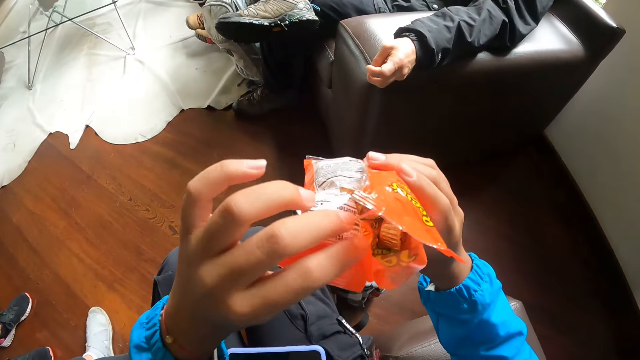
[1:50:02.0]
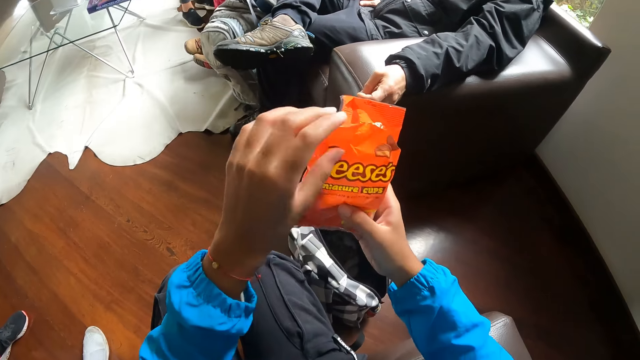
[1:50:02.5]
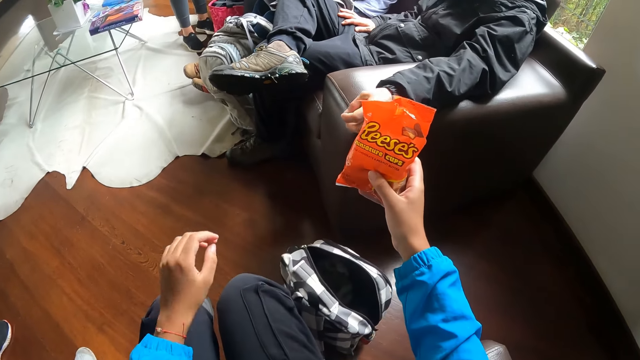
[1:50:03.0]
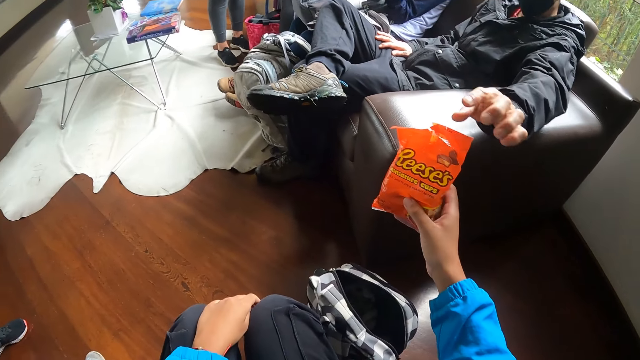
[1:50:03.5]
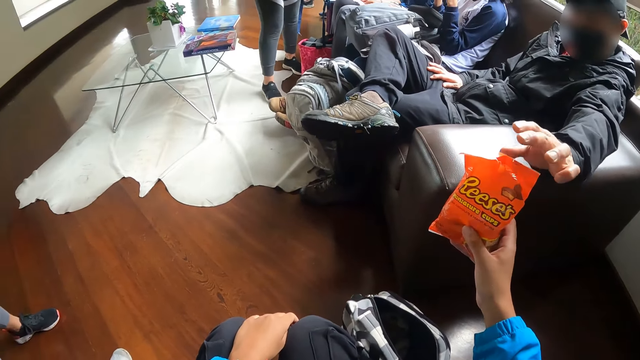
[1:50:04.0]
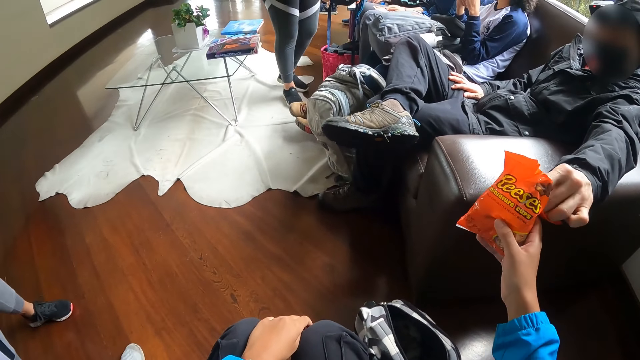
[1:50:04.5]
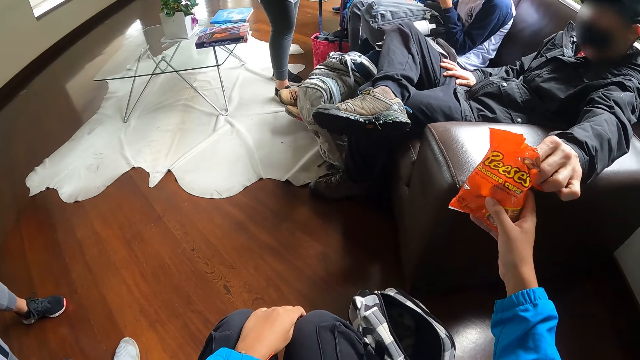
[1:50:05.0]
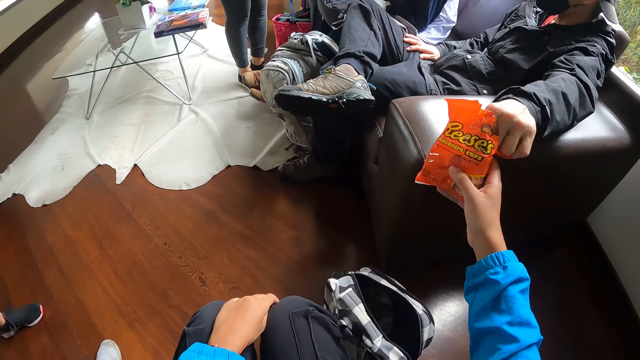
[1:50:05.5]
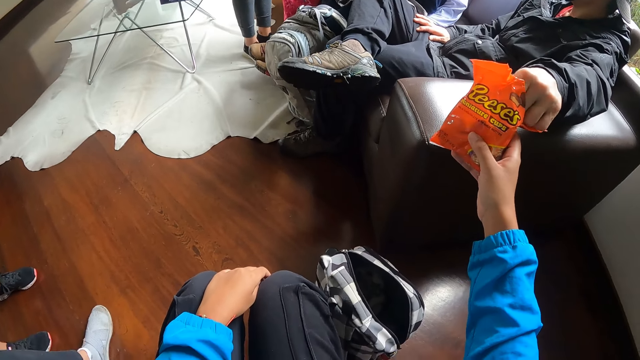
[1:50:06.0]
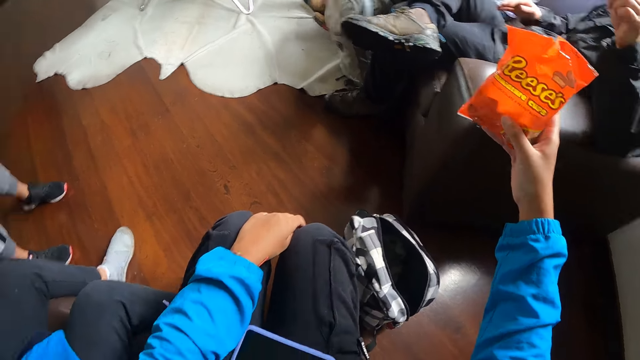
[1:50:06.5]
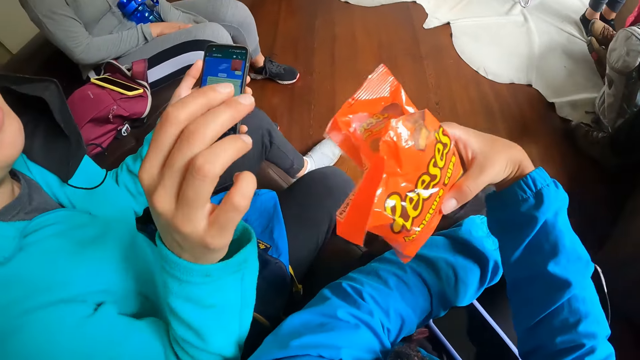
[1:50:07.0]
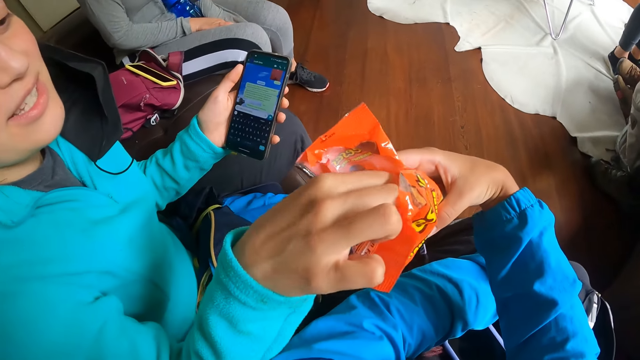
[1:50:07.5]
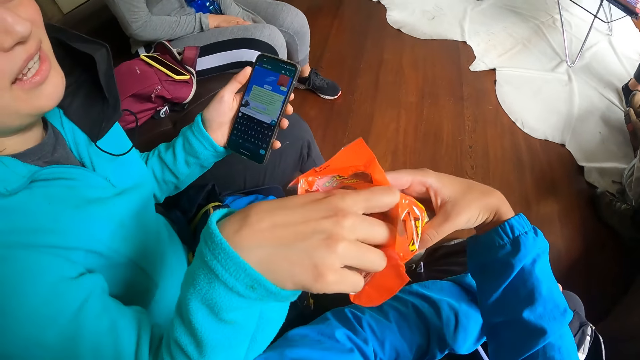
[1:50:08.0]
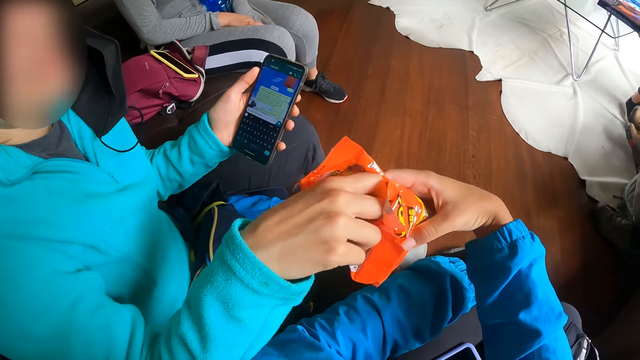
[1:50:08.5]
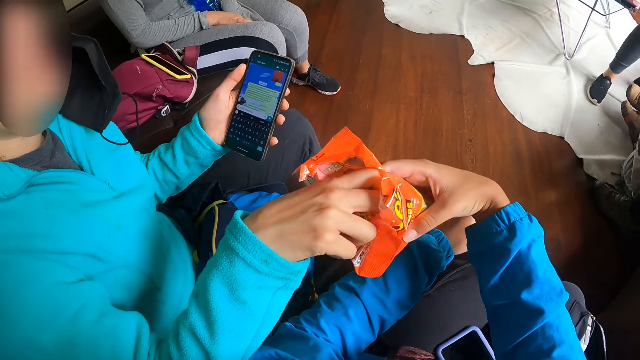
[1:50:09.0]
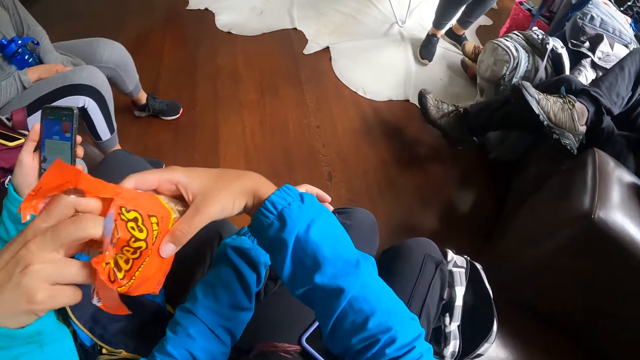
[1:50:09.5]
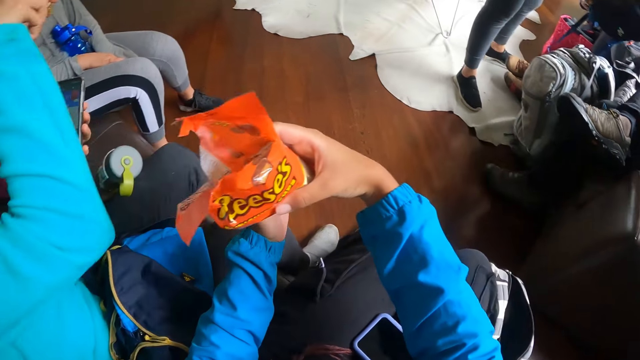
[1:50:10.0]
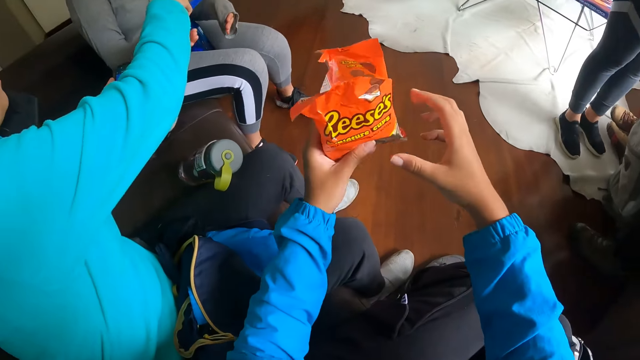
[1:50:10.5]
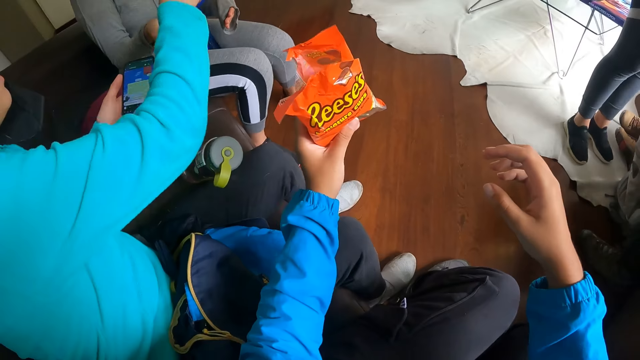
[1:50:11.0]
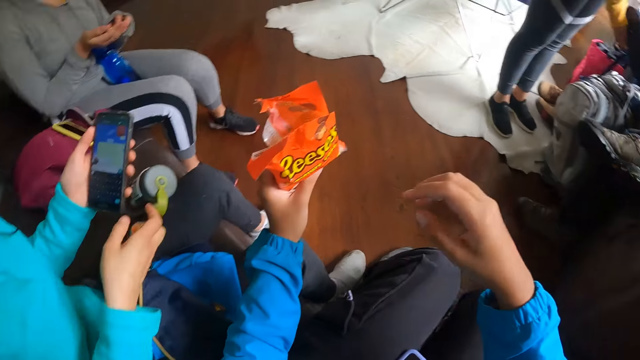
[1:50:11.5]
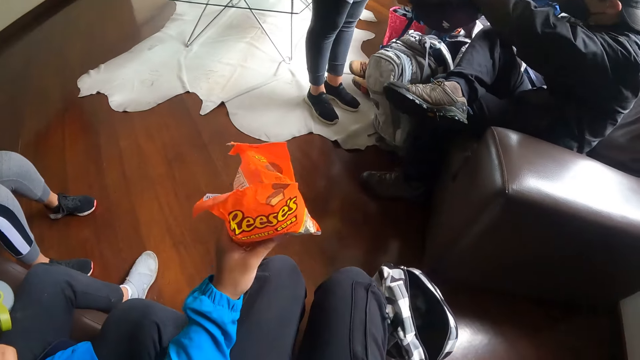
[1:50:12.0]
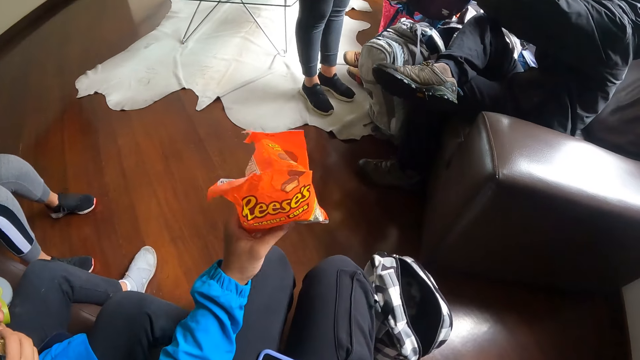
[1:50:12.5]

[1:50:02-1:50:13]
The camera wearer holds the pack of snacks with both hands. She passes the pack of snacks towards the man. The man picks snacks from the pack with his left hand. The camera wearer passes the snacks towards a woman. The woman picks a snack from the pack with her right hand. The camera wearer passes the pack of snacks to her left hand. Another woman collects the snack from the first woman with her right hand.

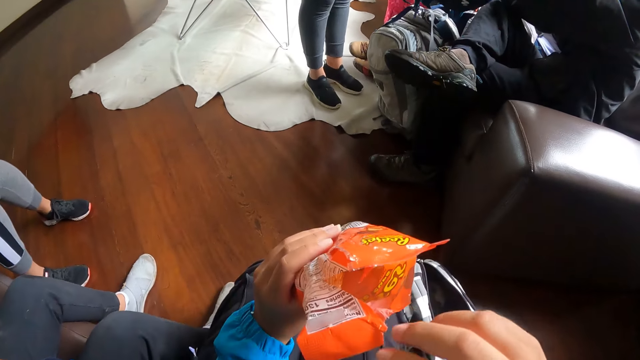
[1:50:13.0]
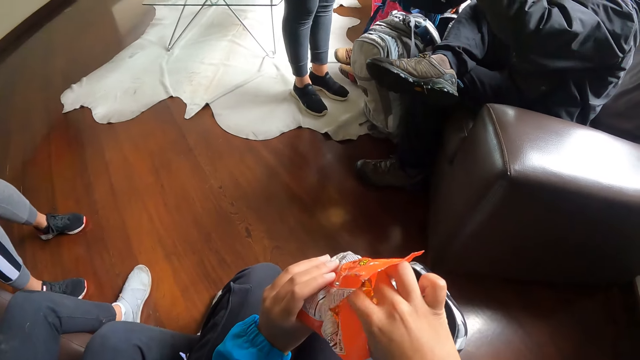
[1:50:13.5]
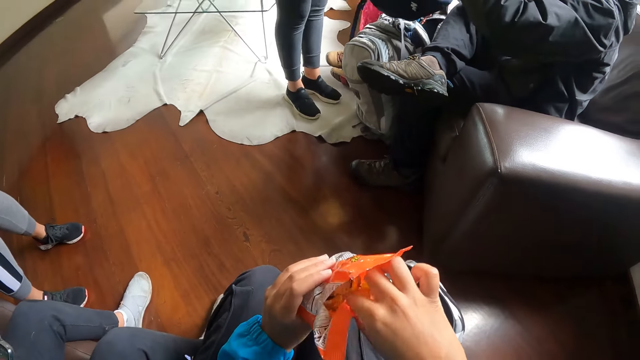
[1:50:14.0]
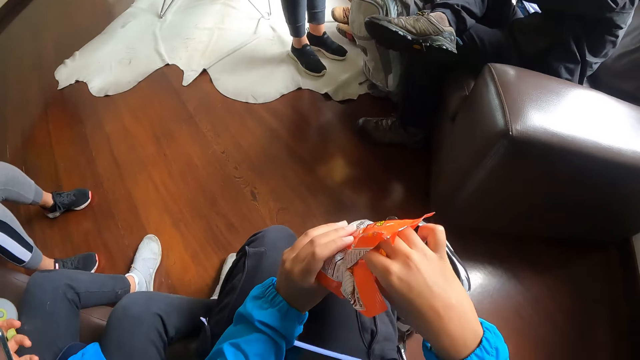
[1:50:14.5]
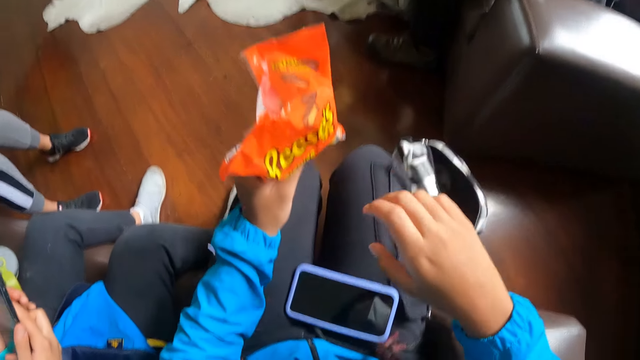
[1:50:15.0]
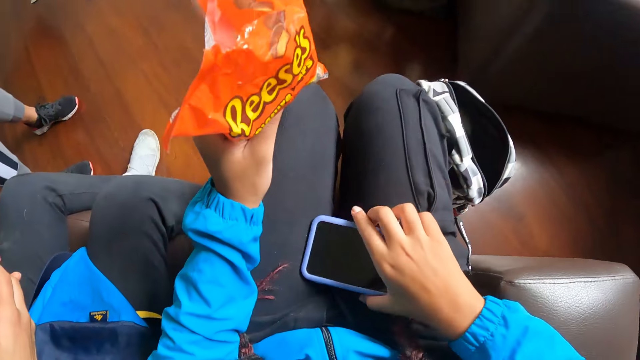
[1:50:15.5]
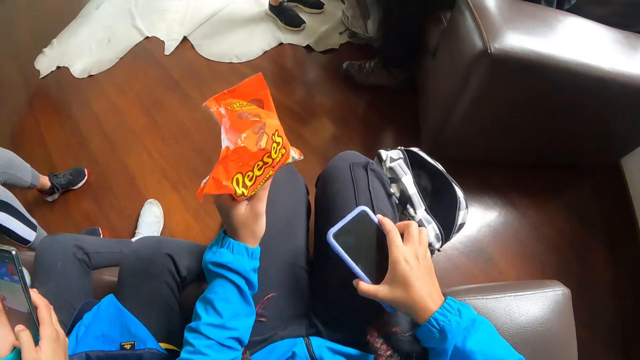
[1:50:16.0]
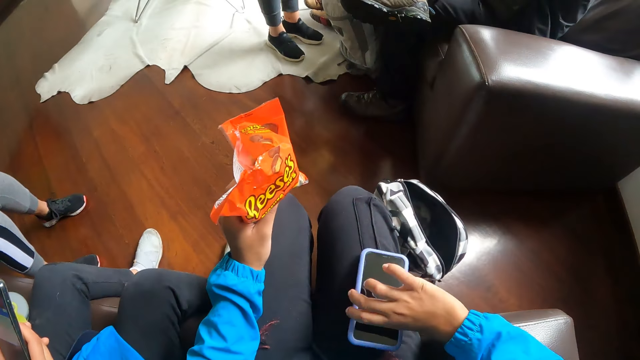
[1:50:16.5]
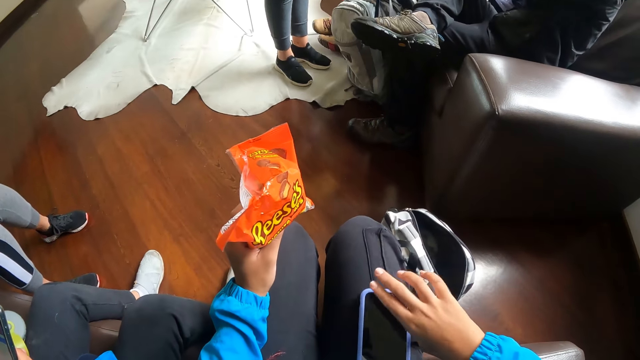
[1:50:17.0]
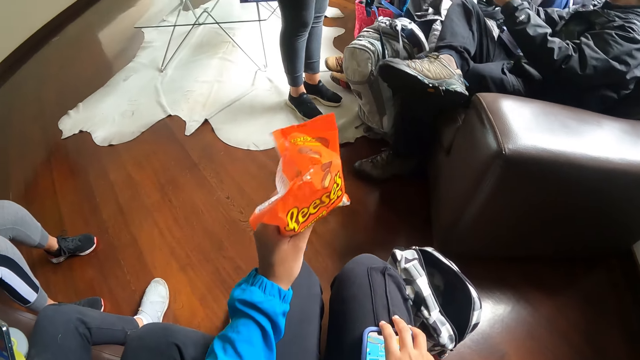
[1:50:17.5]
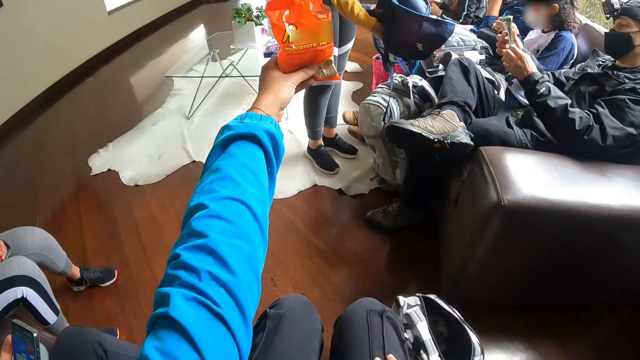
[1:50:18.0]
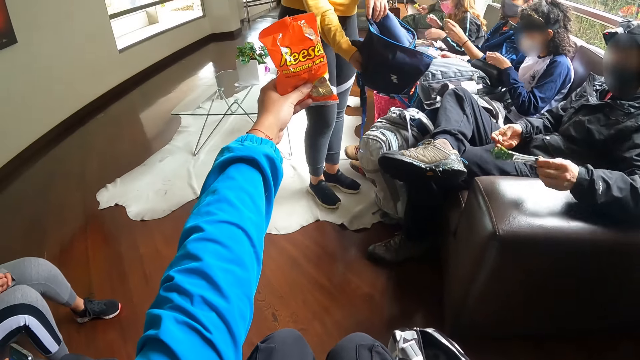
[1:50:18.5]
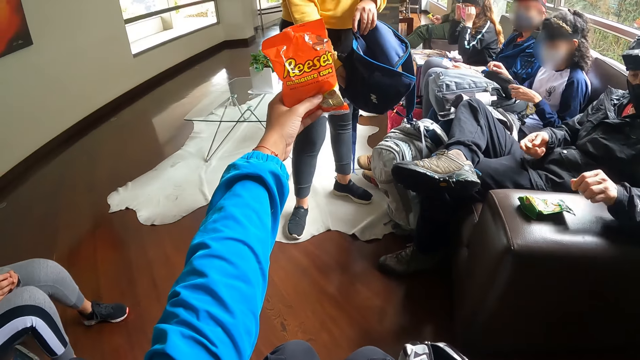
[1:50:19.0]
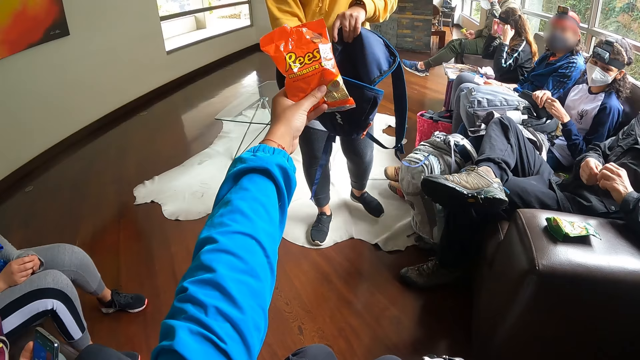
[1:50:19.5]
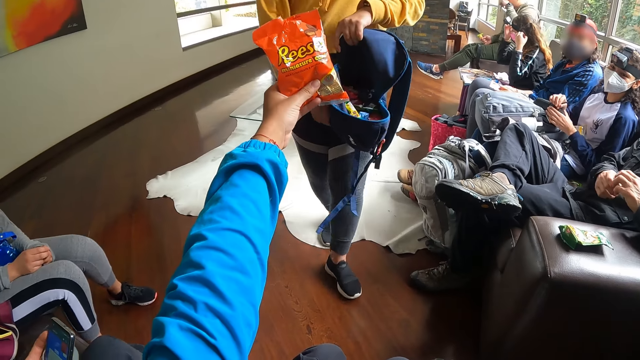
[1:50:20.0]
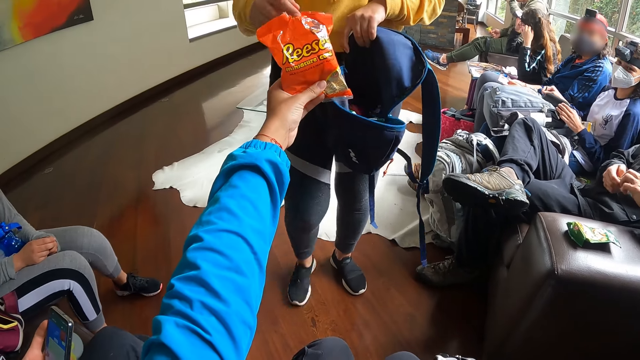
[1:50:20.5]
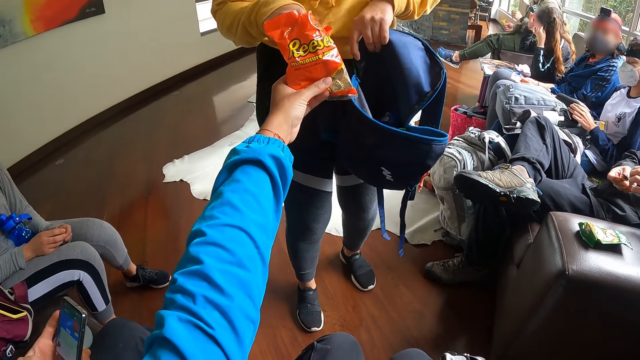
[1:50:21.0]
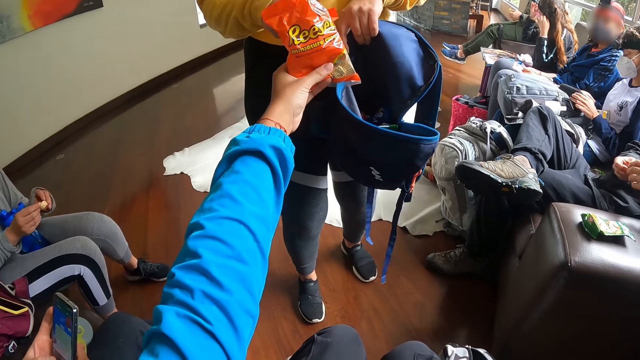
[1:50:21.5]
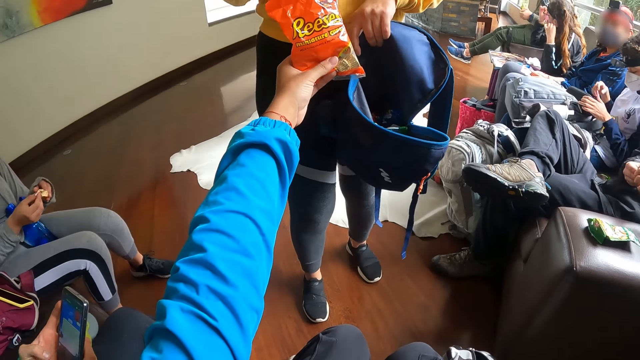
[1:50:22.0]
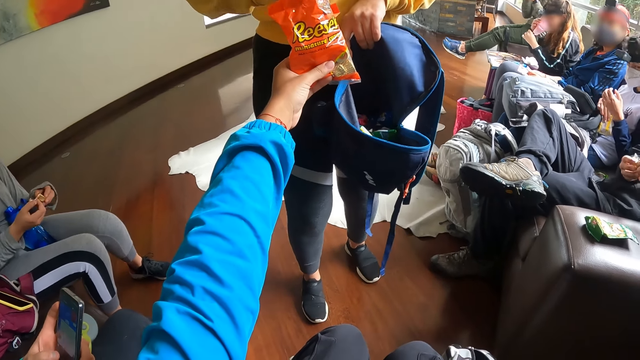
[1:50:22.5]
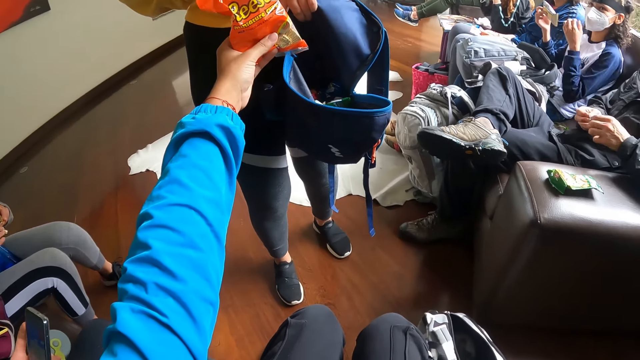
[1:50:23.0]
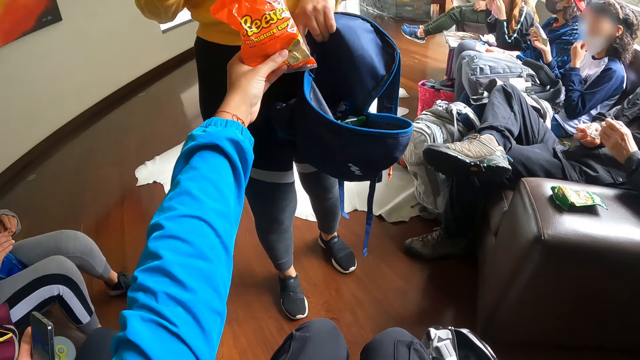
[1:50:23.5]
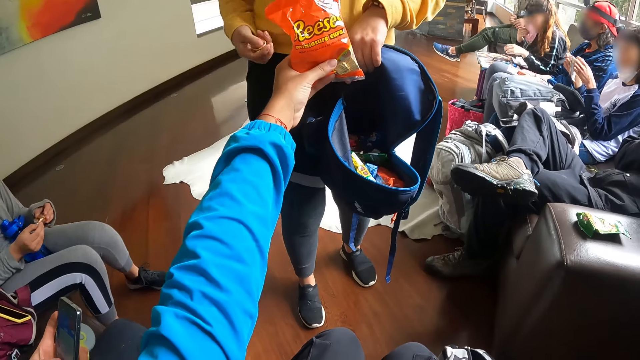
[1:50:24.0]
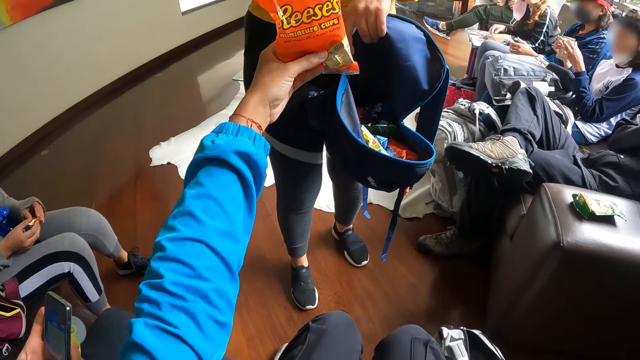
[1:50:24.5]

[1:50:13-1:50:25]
The camera wearer puts her right hand inside the pack of snacks. She adjusts the phone on her lap with her right hand. She picks up the phone. A woman holds a bag with both hands. The man drops the snack on the chair with his left hand. The woman walks towards the camera wearer. Another woman adjusts a bag on her lap with both hands. The camera wearer passes the snack to the first woman. A third woman operates the phone with both hands. The first woman picks a snack with her right hand from the pack in the camera wearer's left hand. The second woman picks a pack of snacks from her lap with her right hand.
